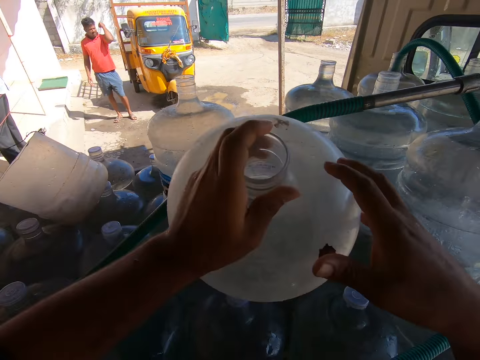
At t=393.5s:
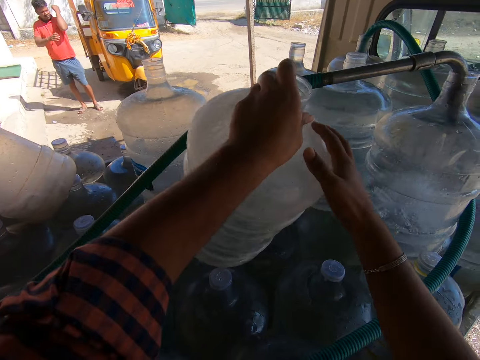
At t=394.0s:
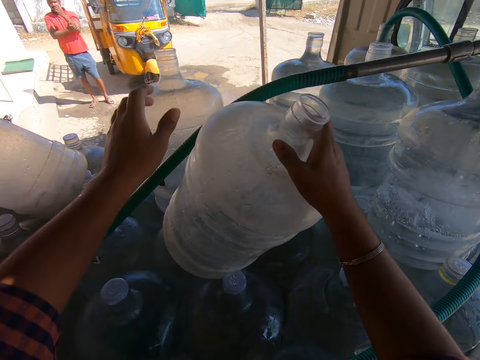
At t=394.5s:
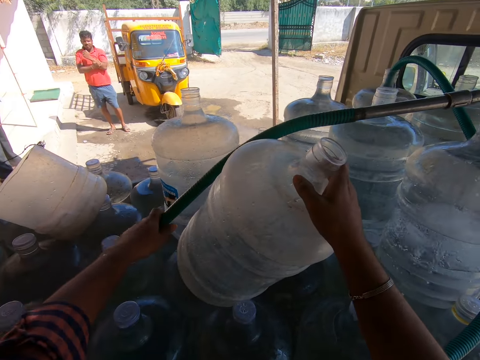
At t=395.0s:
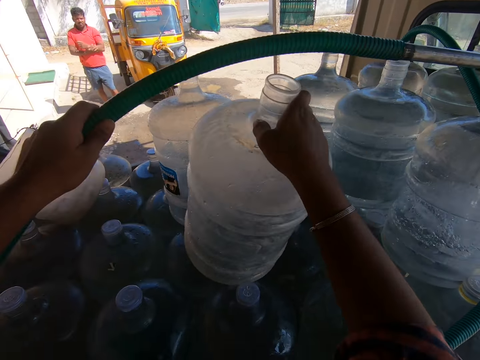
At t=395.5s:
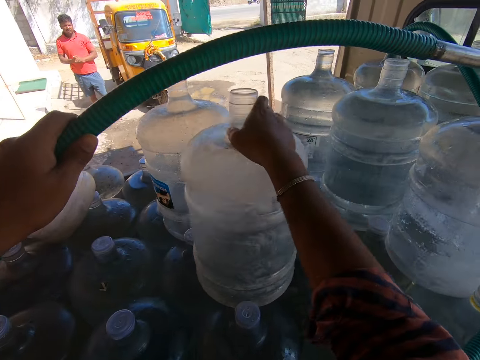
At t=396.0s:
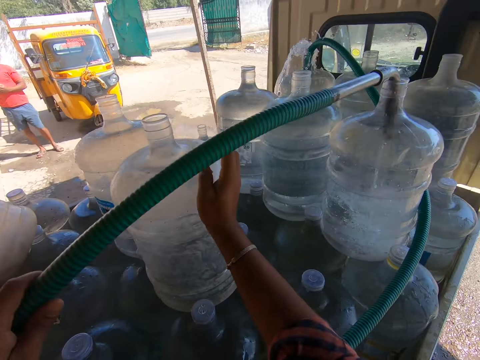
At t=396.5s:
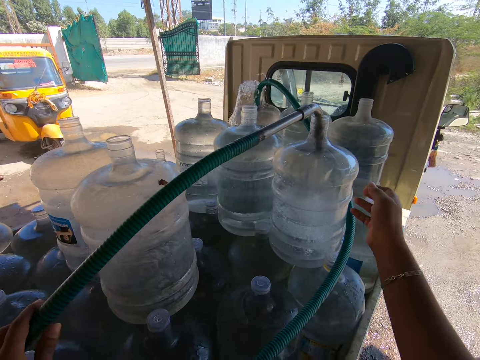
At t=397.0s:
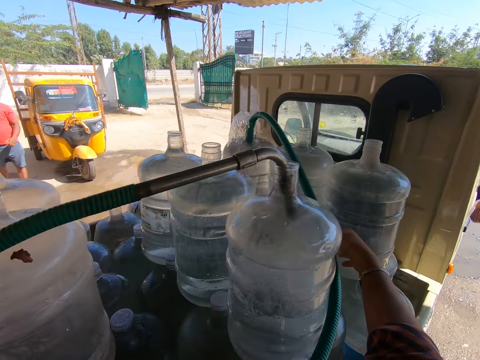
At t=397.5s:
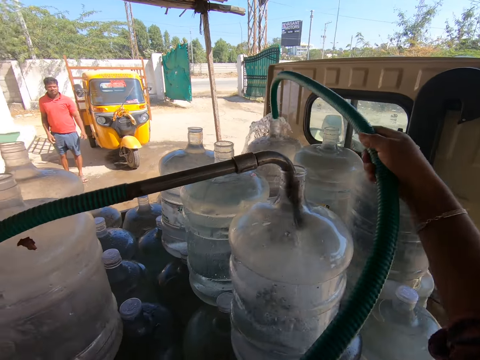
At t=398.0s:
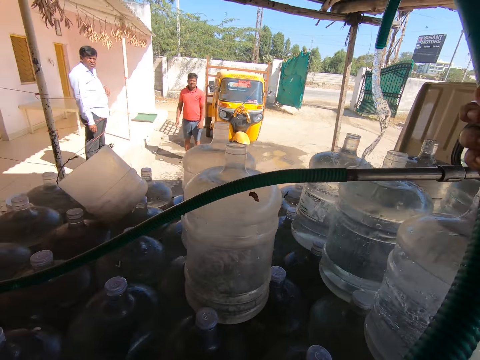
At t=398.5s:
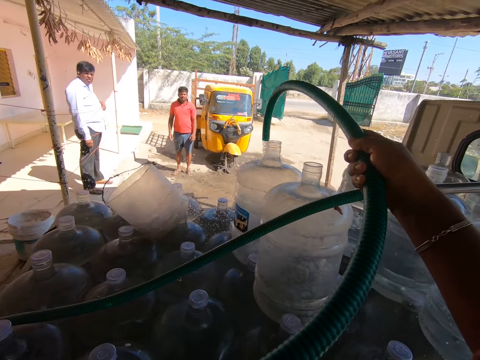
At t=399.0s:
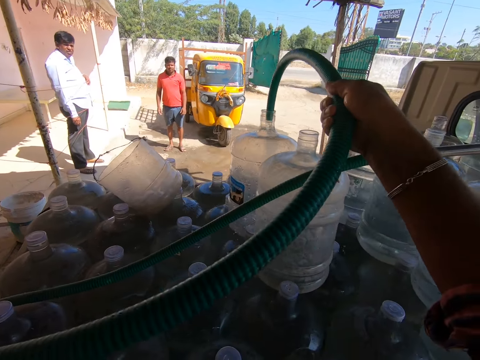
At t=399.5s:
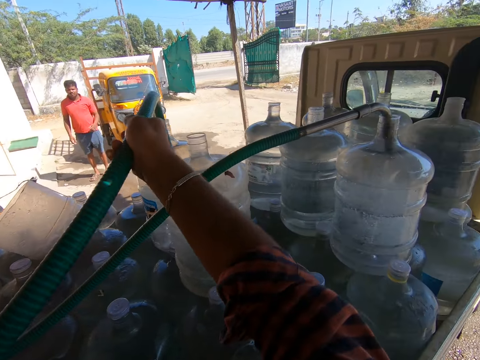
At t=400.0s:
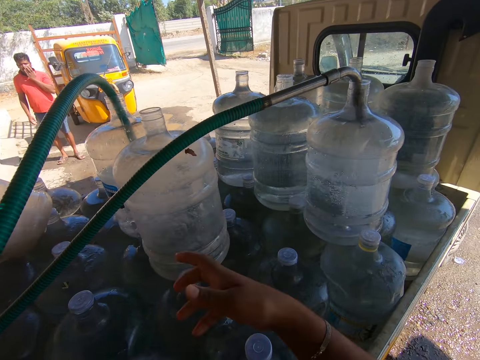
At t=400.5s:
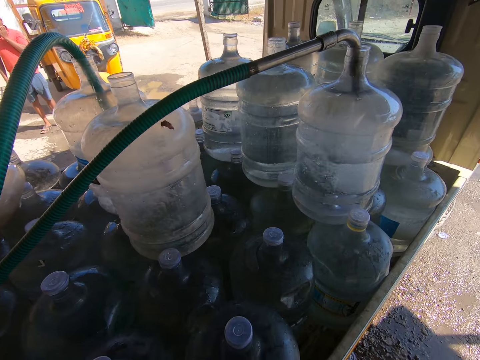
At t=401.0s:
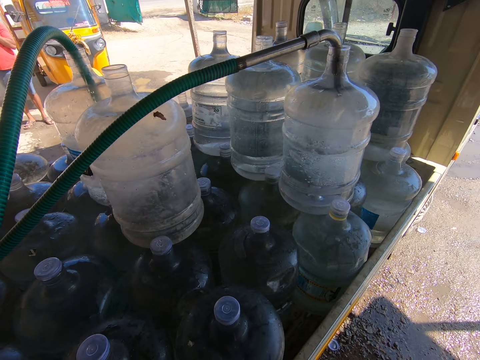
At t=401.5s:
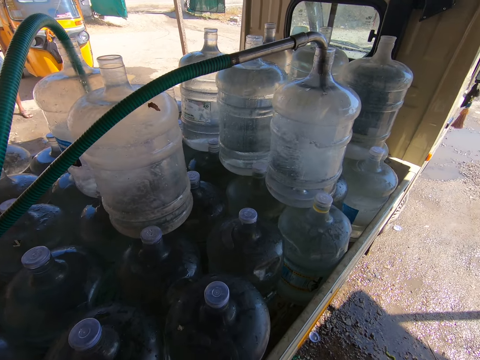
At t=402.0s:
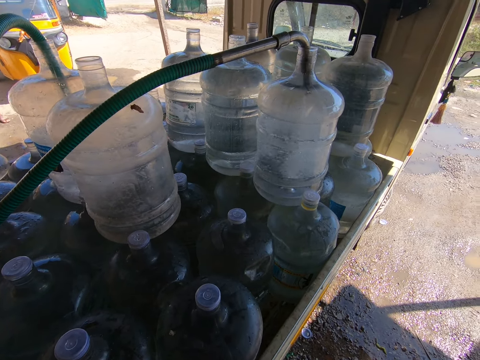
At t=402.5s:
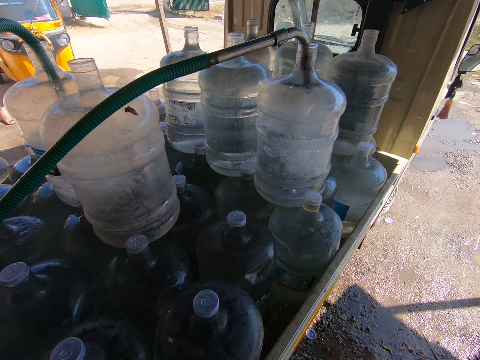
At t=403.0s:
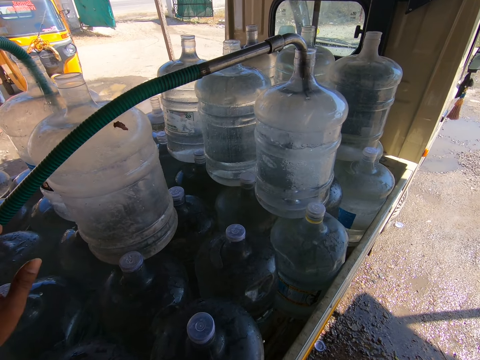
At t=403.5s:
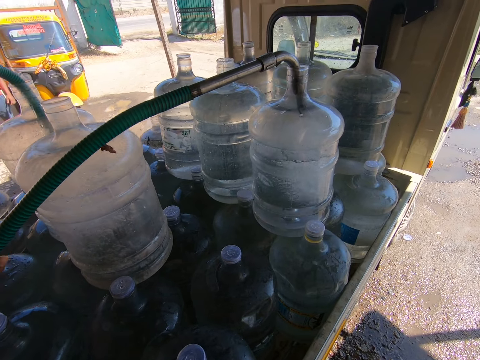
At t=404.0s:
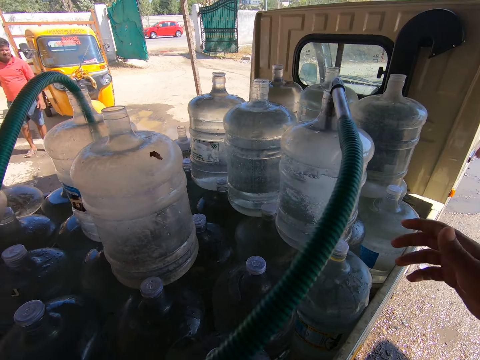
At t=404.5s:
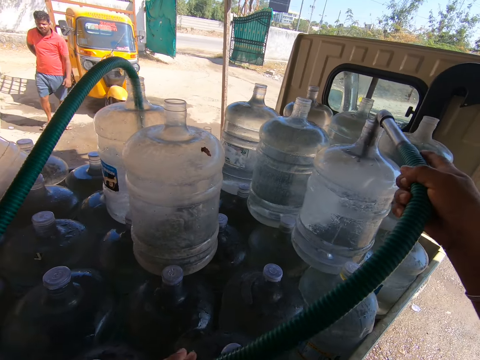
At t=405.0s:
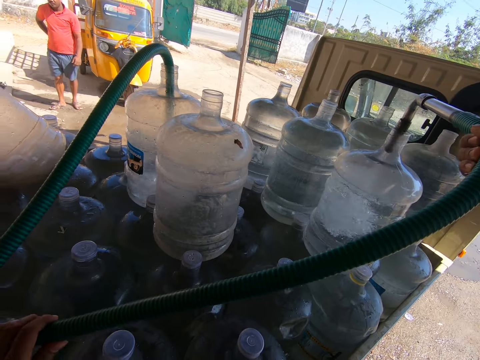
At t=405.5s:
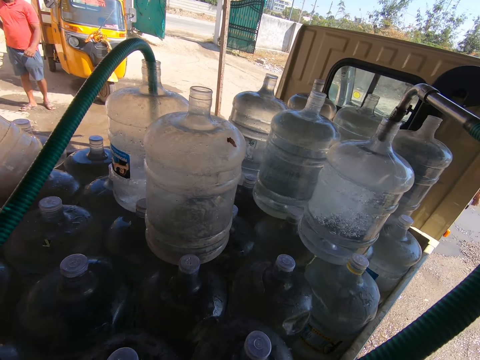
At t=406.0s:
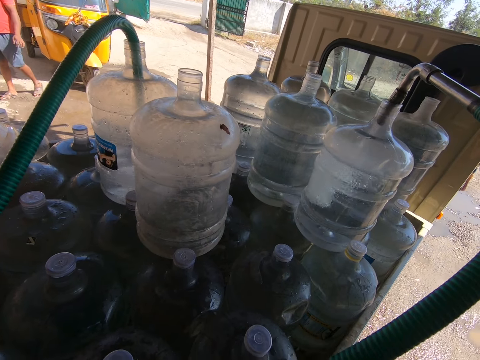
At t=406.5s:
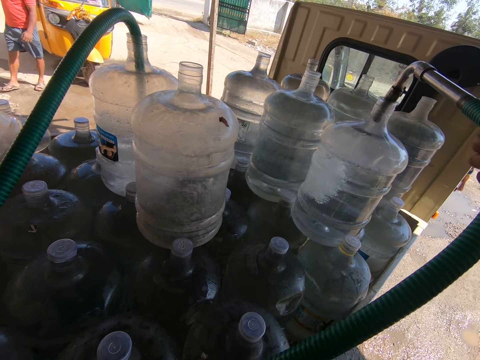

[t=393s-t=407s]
The camera wearer passes the water dispenser can from his left hand to his right hand. A man touches his left elbow with his right hand. The camera wearer adjusts the hose or pipe with his left hand. He adjusts the water dispenser can with his right hand. He picks the hose from the water dispenser can with his right hand. He puts the hose into the water dispenser can with his right hand. He looks around. He holds the hose with his left hand. He adjusts the pipe. He holds the hose with his right hand.

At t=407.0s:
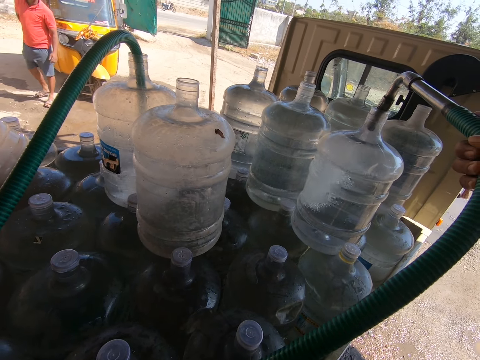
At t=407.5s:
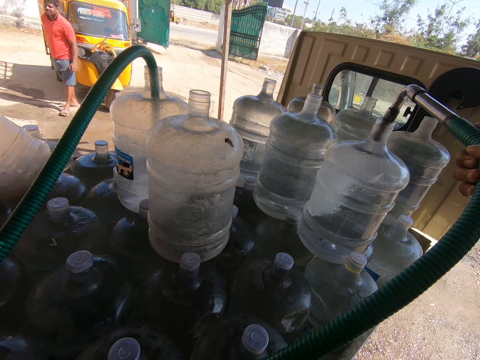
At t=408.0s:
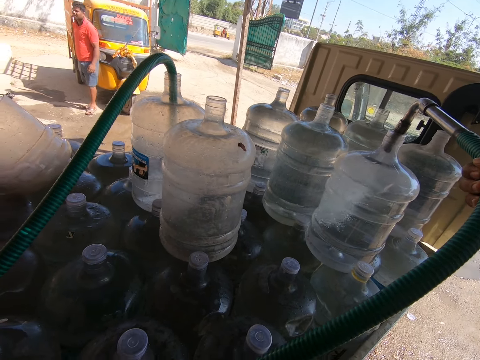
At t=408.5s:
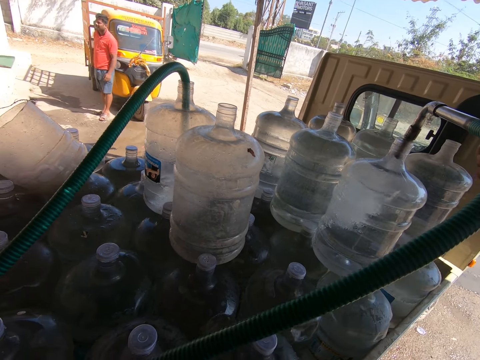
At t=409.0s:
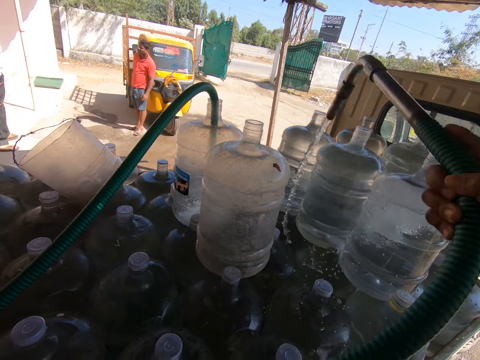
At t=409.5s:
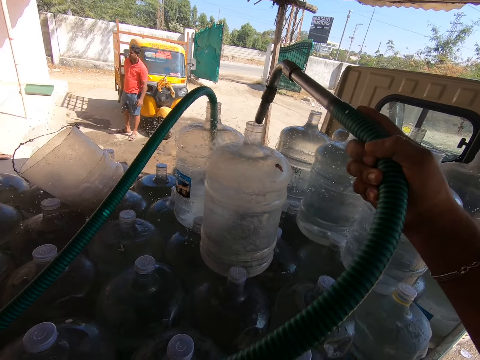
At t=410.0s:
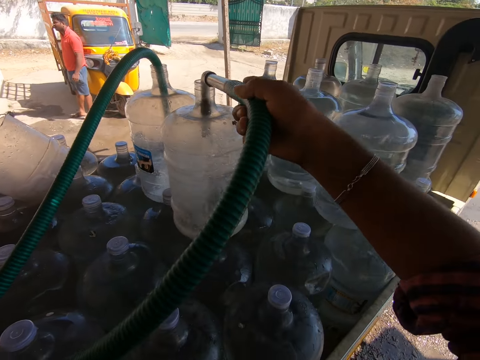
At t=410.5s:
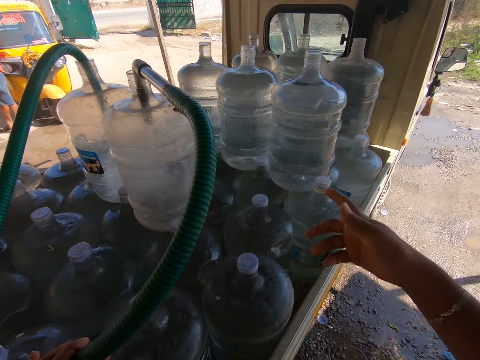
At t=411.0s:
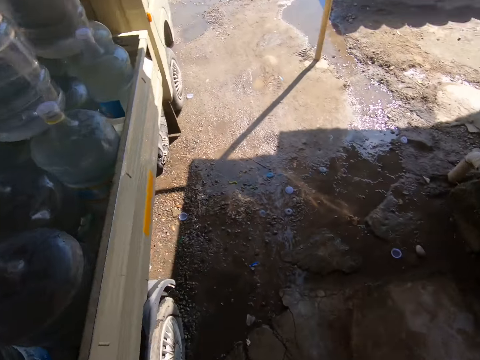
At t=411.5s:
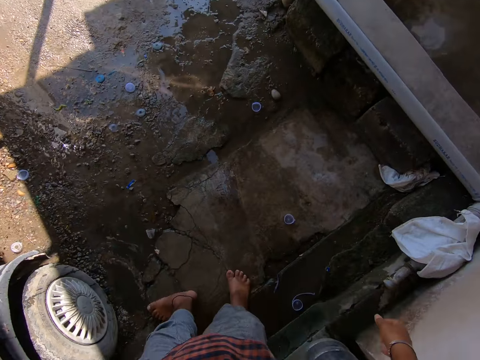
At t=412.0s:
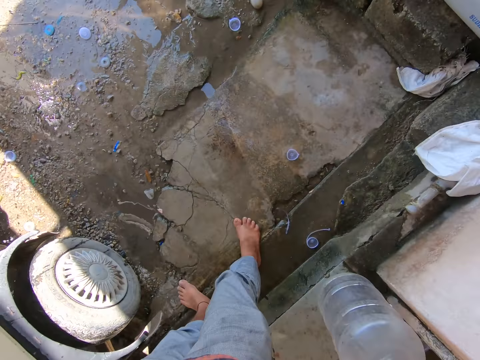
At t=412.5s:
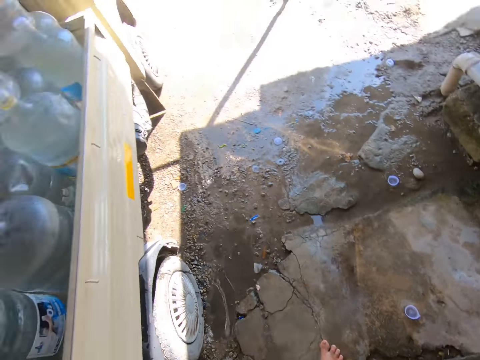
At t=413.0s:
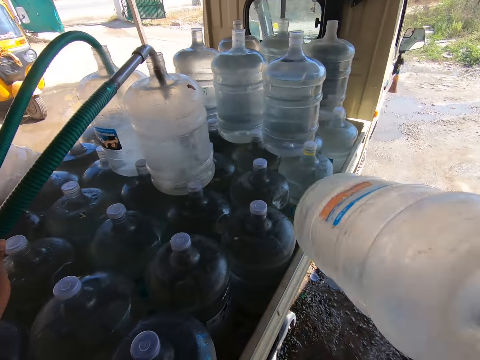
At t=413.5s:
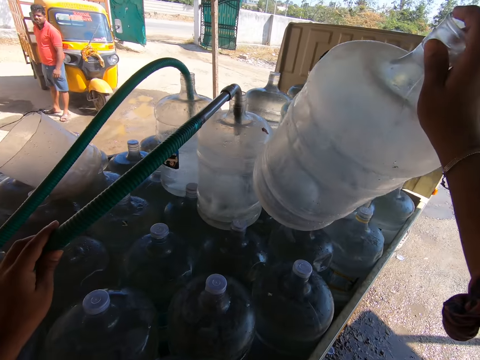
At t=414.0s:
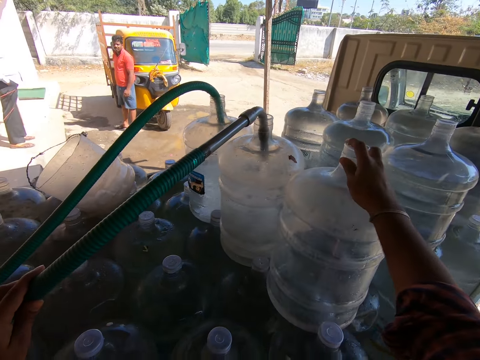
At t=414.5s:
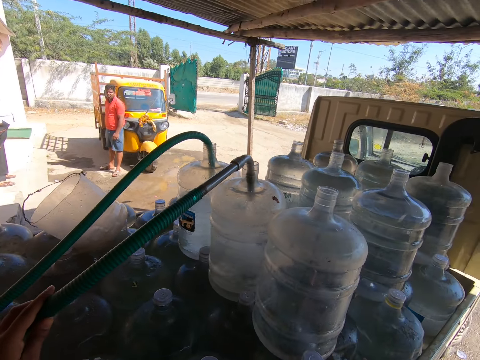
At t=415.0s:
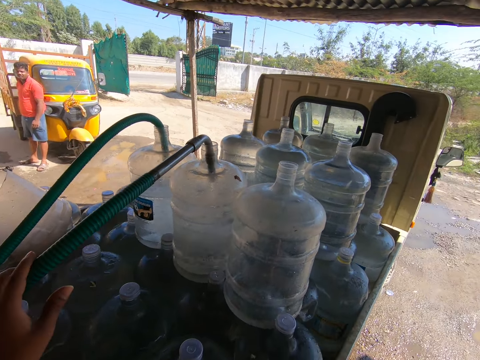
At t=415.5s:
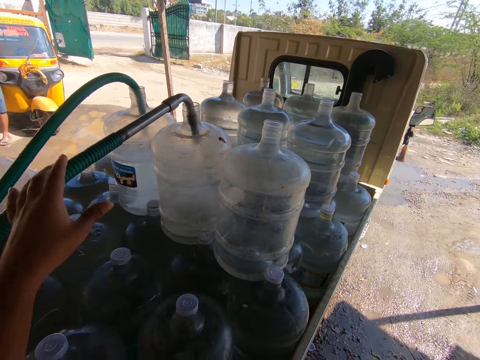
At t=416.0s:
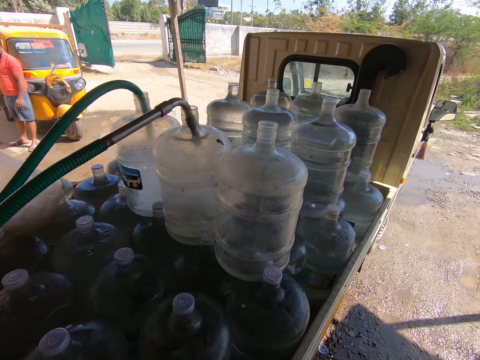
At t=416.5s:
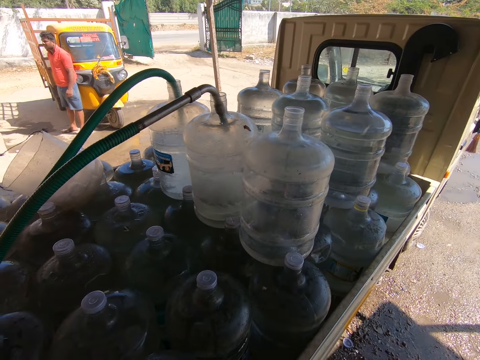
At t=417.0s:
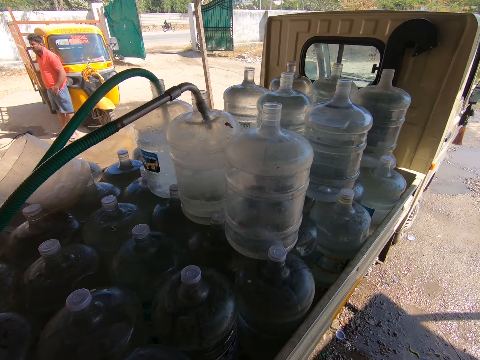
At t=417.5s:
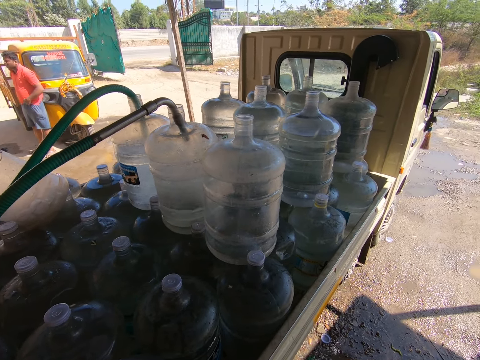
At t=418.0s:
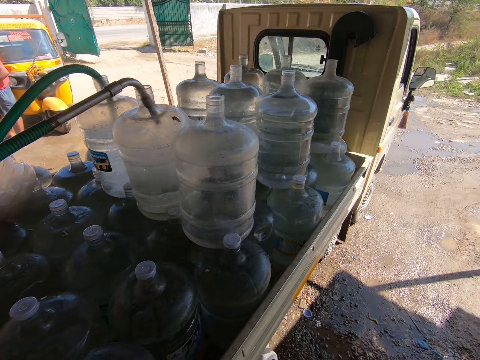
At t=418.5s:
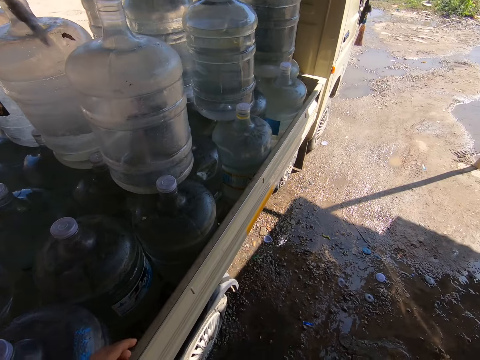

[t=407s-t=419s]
A man leans on the tricycle. The camera wearer picks the hose from the water dispenser can with his right hand. He puts the hose into the water dispenser can with his right hand. He looks around. He places a water dispenser can on water dispenser cans on a truck with his right hand. He converses with another man and the first man. He looks around. The first man rubs his body with his left hand.
